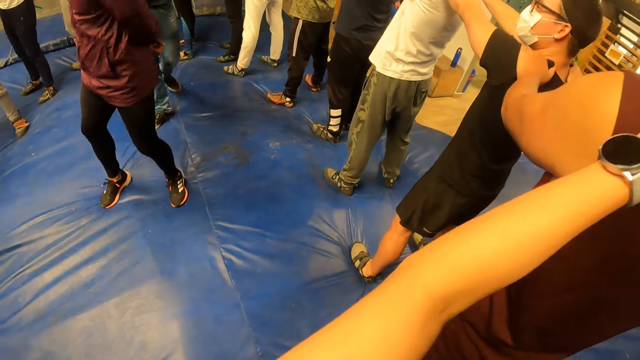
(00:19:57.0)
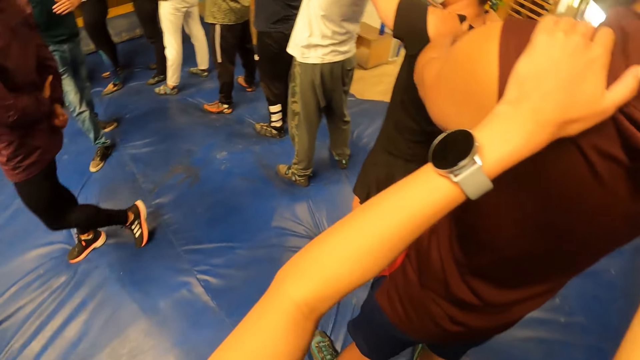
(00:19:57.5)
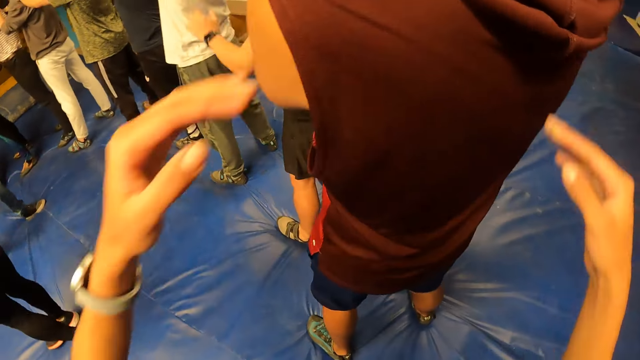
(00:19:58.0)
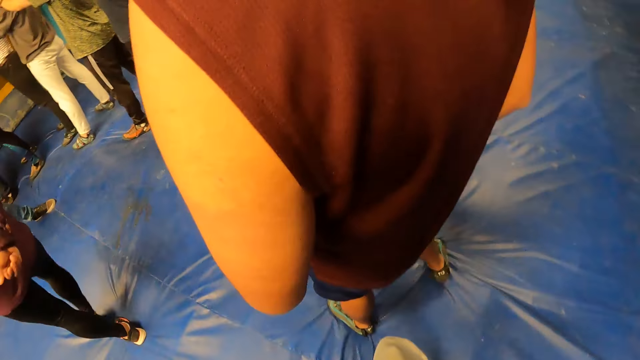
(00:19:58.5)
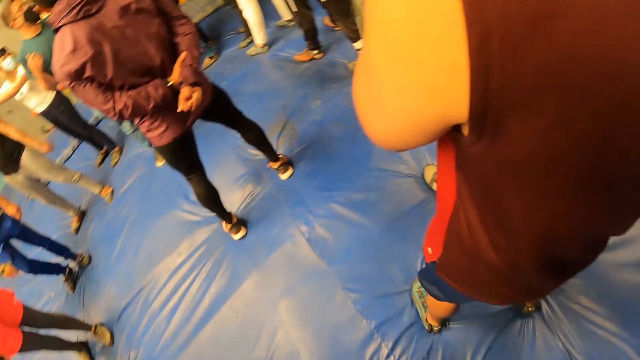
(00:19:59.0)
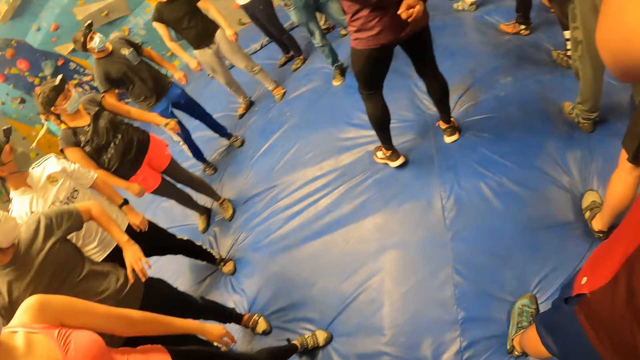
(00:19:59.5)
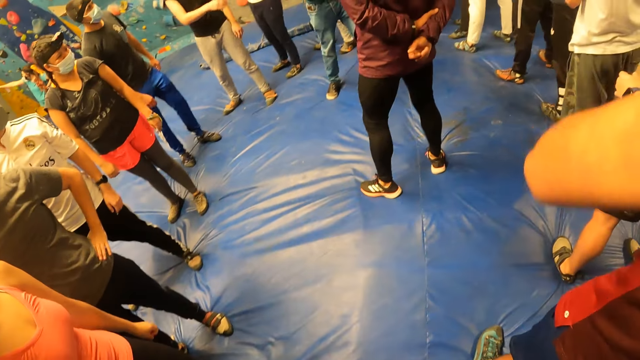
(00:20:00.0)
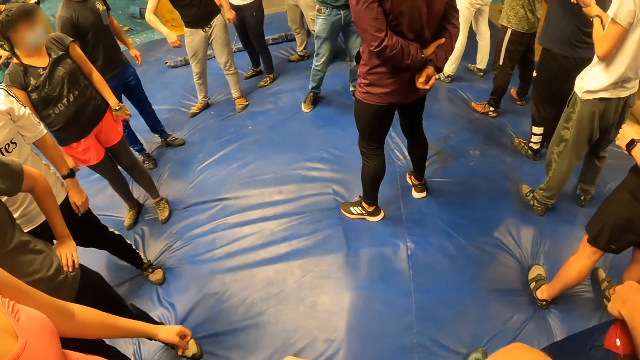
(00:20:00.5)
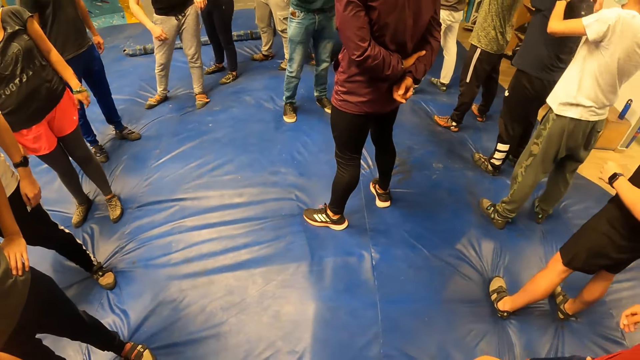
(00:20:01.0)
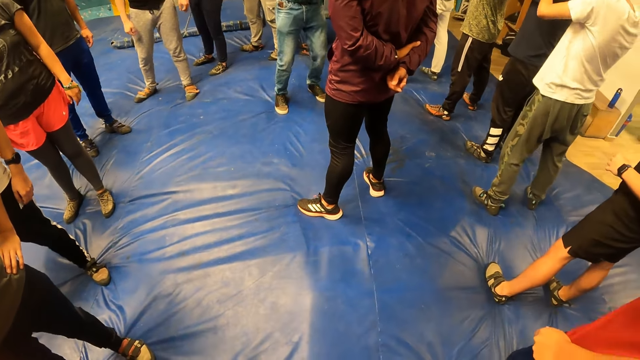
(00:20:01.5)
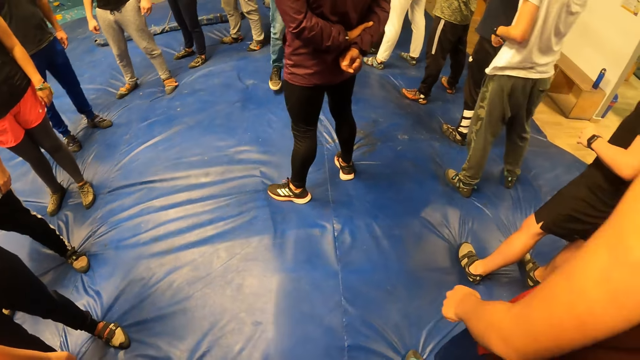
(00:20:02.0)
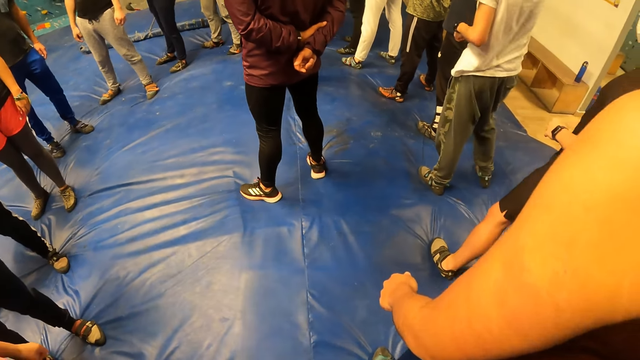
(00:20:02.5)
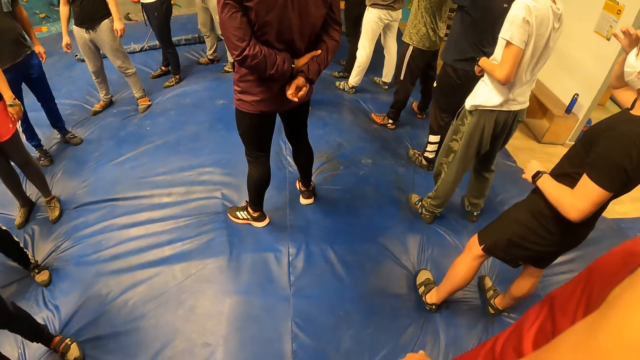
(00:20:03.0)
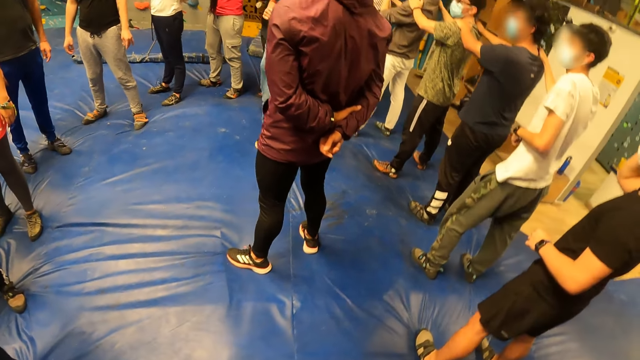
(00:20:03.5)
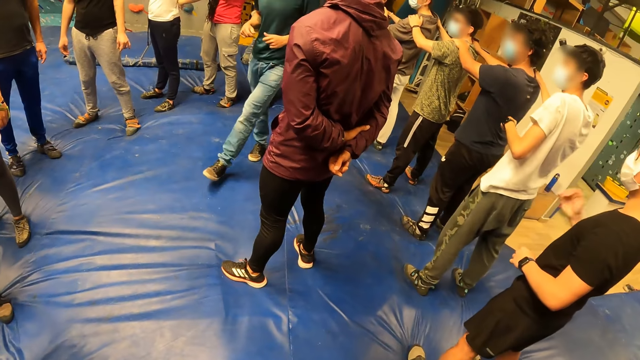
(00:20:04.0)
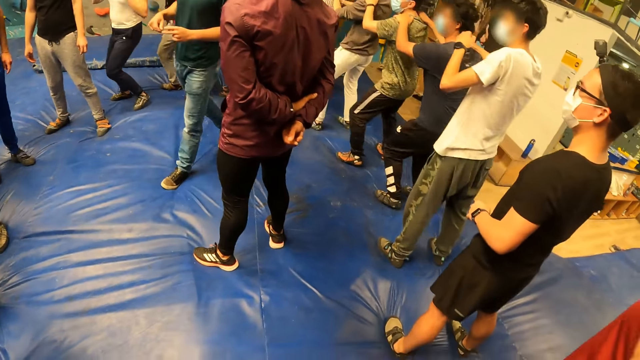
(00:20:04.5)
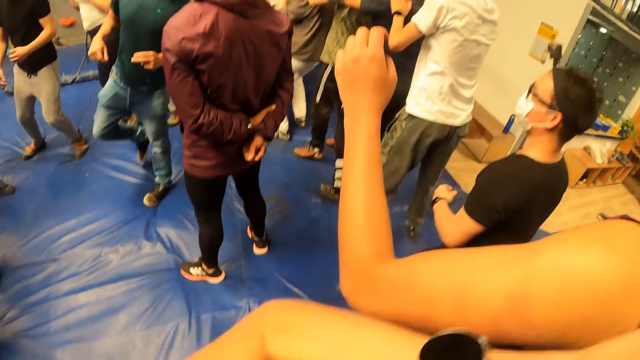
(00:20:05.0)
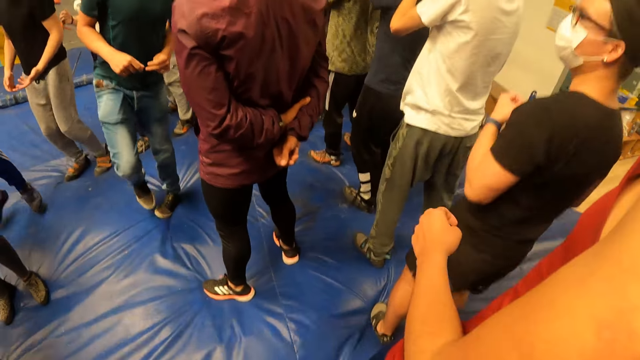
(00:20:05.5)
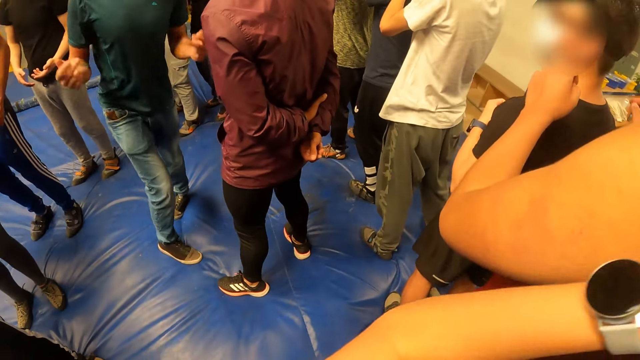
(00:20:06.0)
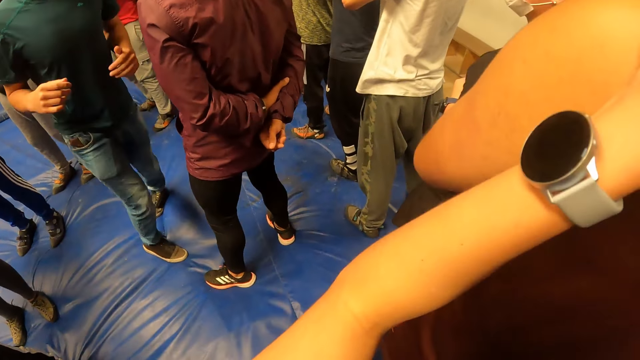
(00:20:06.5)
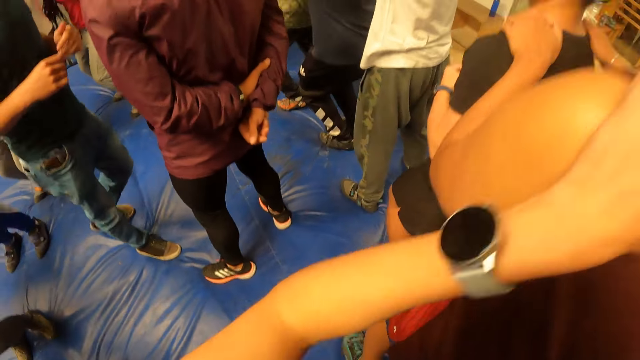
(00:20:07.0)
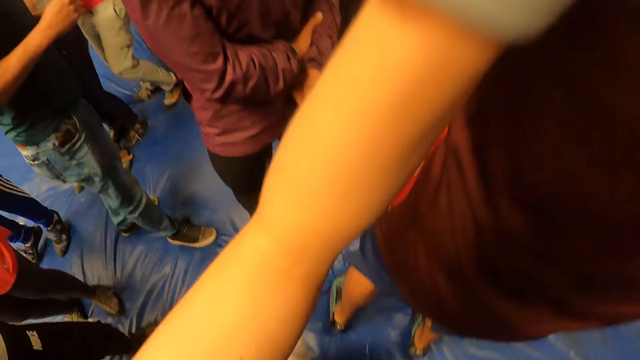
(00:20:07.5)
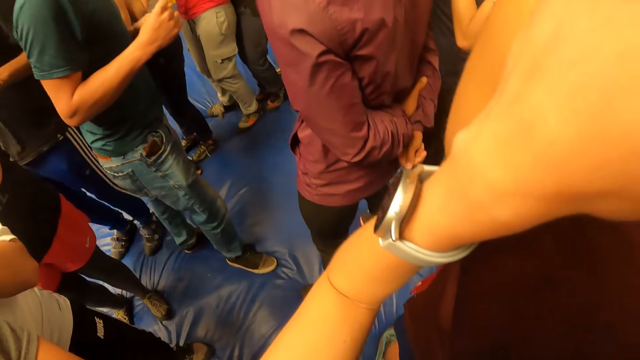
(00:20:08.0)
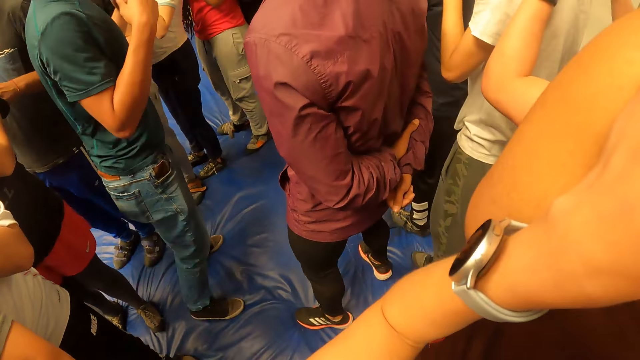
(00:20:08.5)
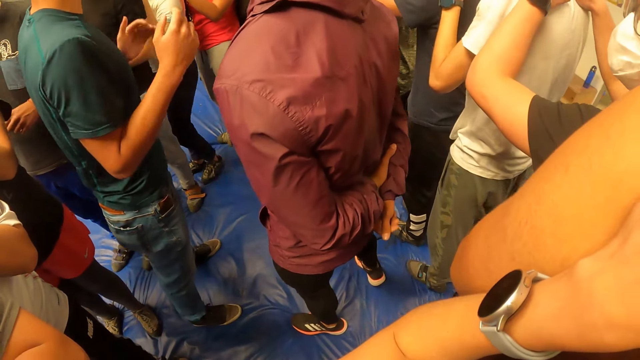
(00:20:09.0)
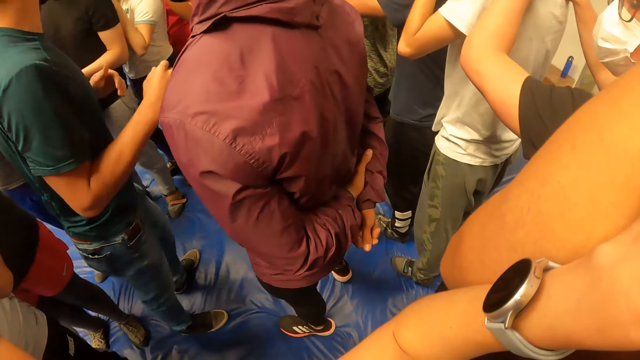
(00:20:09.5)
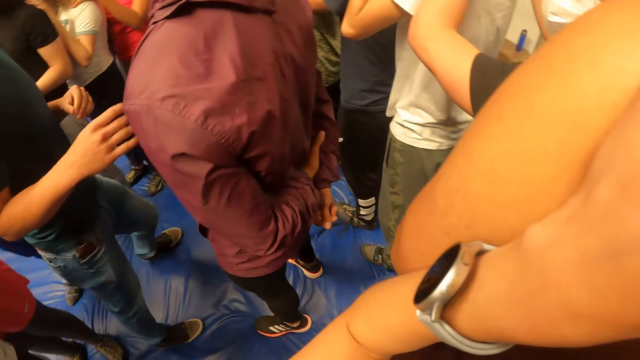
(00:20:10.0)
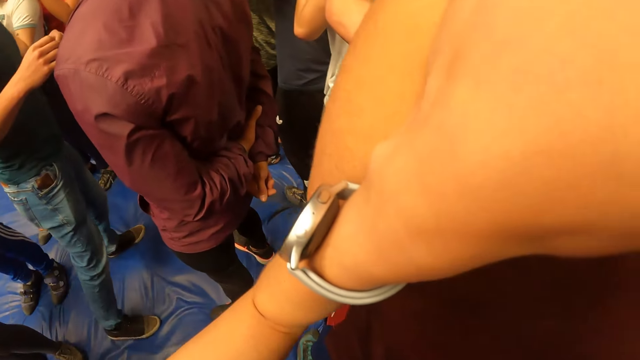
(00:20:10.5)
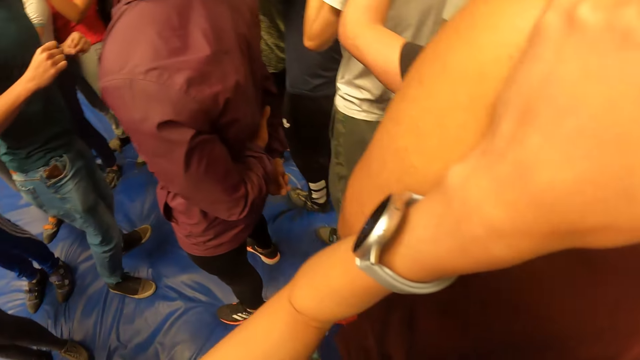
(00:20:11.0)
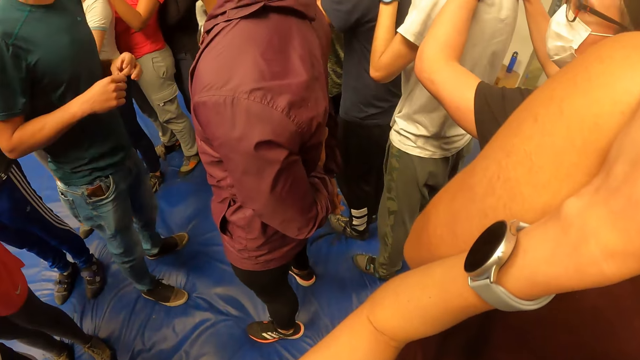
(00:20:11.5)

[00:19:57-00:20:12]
The camera wearer looks around. The man exercises on the crash pad. The man moves around. The camera wearer exercises with the group of people on the crash pad. They look down. The man moves his hands.

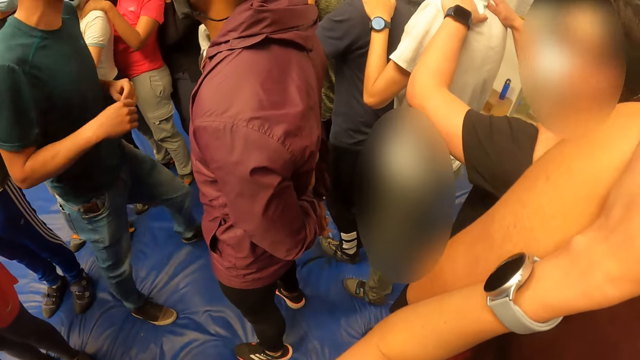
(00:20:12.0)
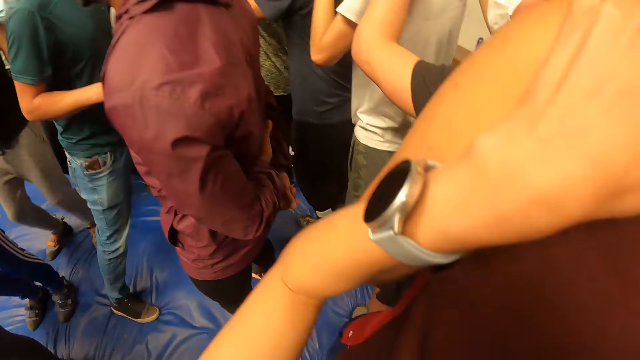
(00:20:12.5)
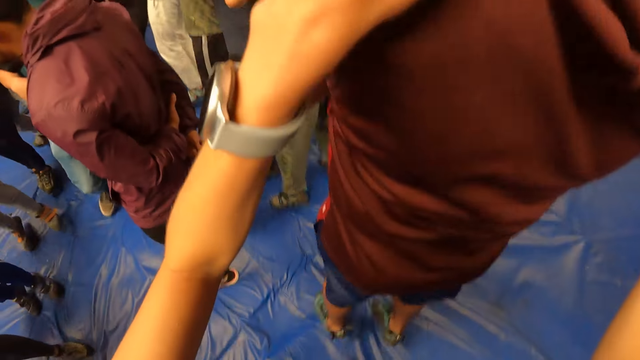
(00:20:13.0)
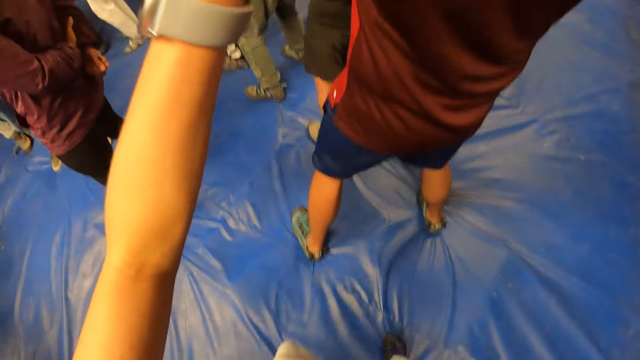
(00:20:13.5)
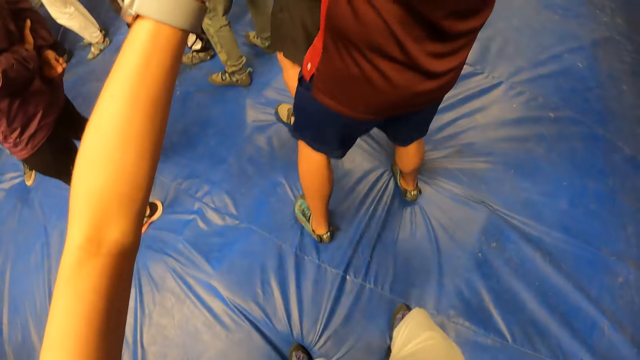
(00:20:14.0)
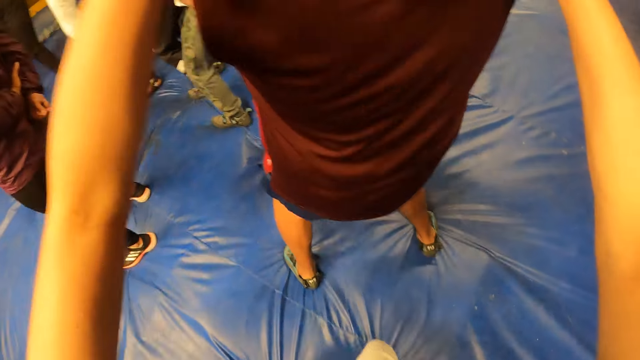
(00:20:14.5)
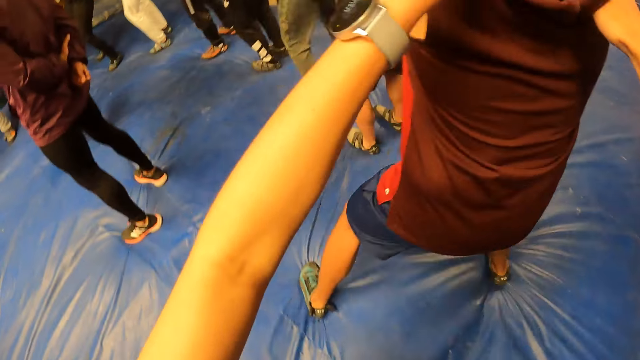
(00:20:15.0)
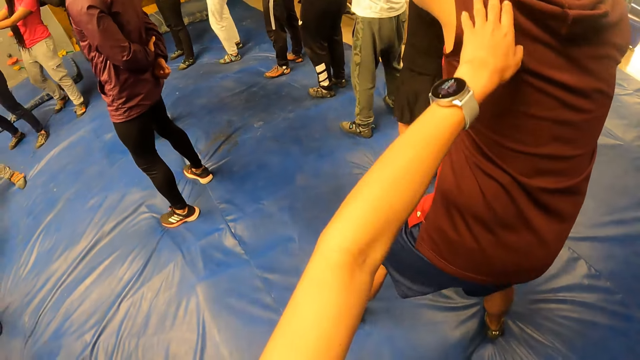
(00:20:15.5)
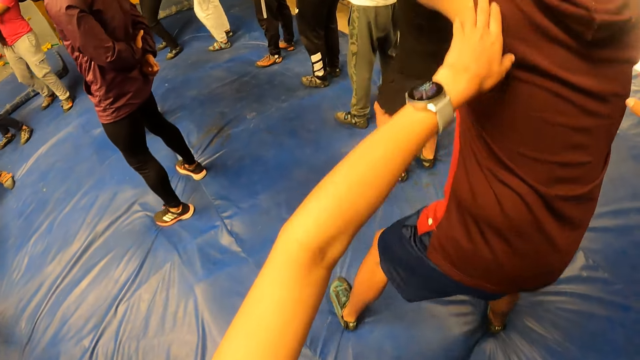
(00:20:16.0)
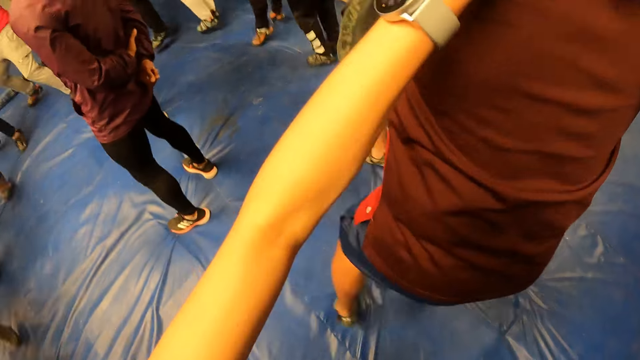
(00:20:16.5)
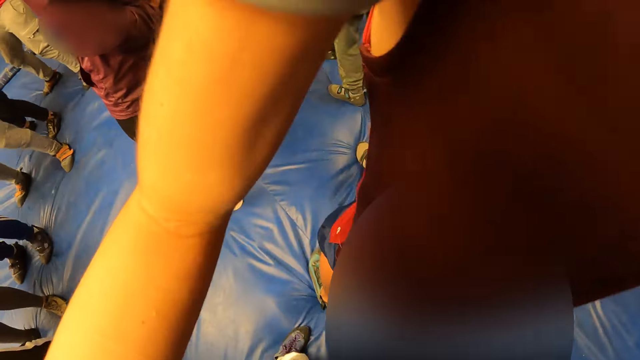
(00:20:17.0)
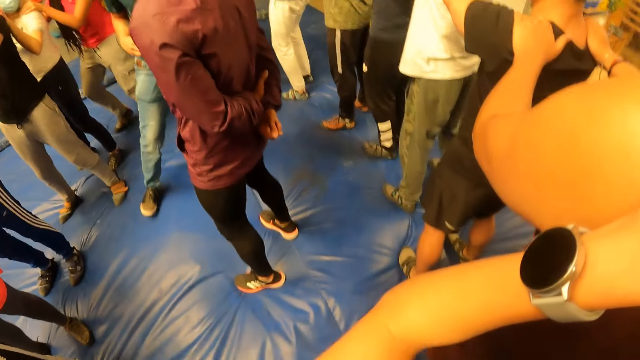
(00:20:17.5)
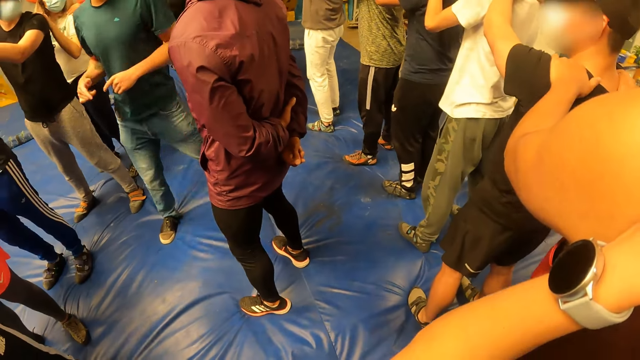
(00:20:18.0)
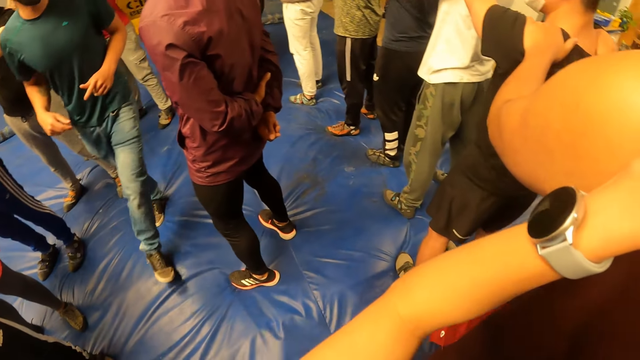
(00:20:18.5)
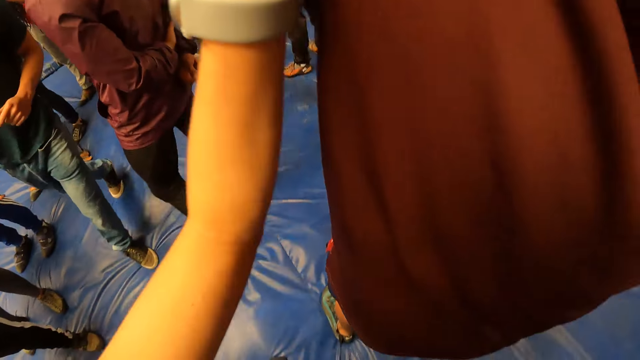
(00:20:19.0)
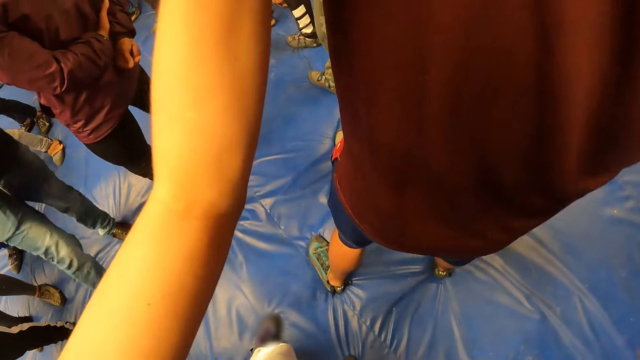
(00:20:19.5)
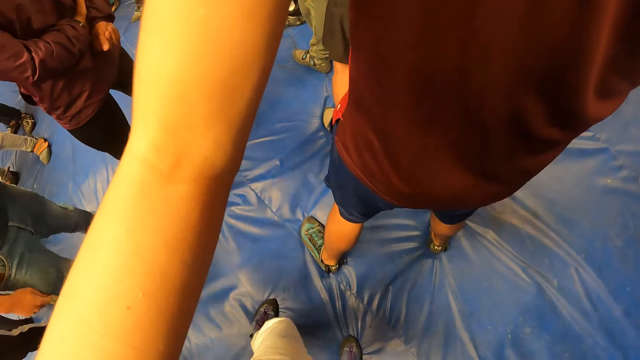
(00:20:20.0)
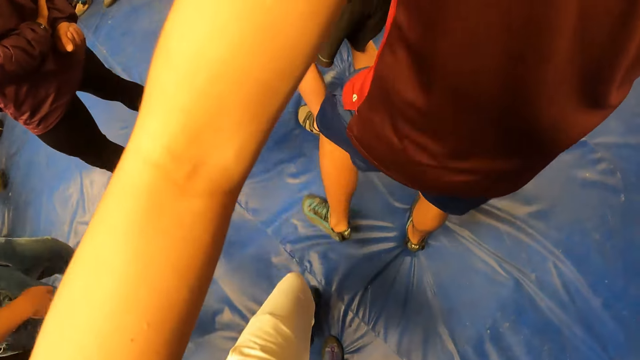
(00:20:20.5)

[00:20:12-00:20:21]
The camera wearer looks down. A man moves around.
